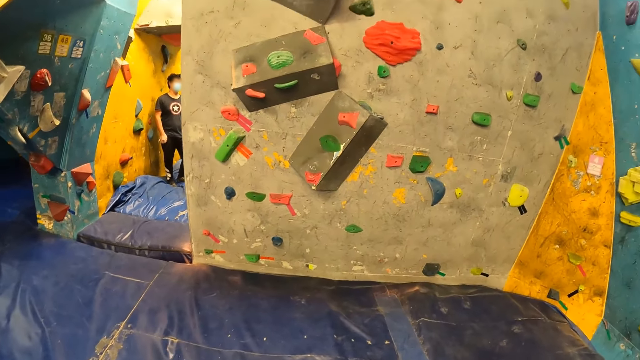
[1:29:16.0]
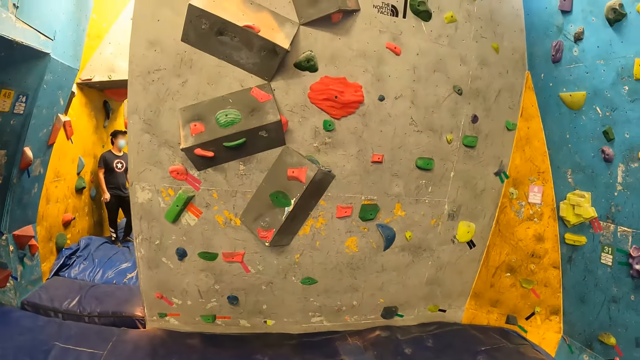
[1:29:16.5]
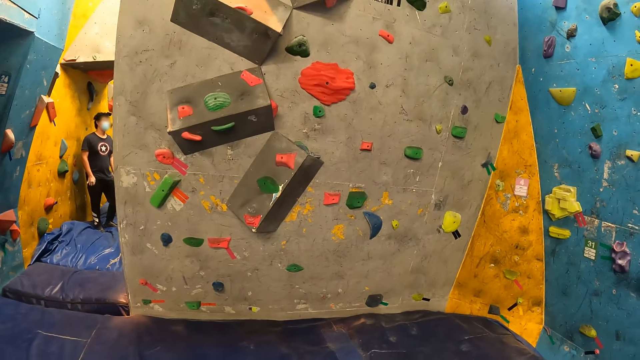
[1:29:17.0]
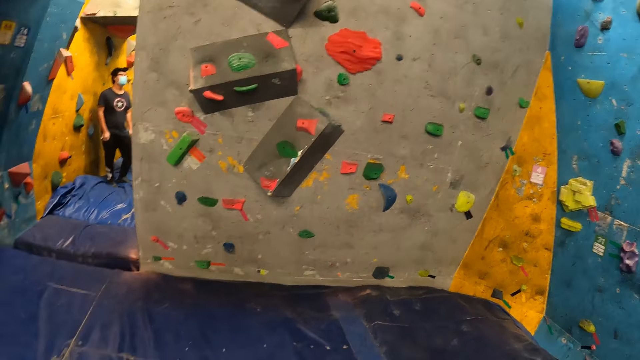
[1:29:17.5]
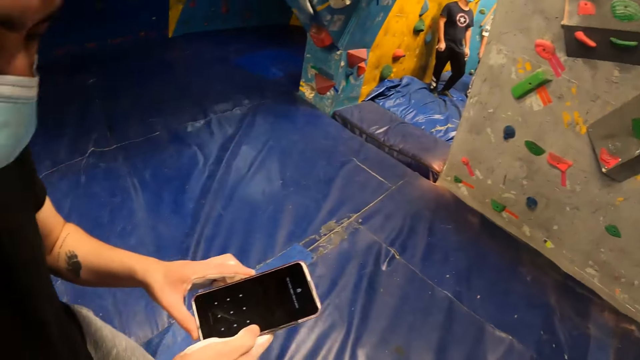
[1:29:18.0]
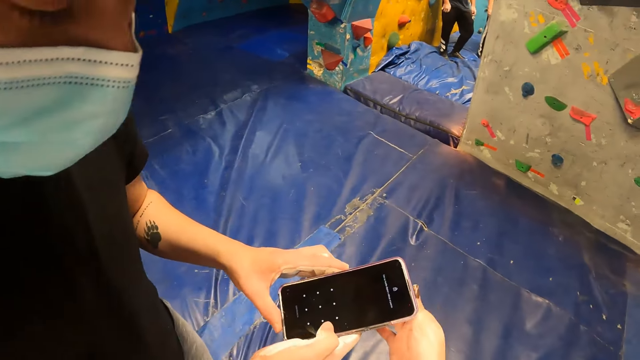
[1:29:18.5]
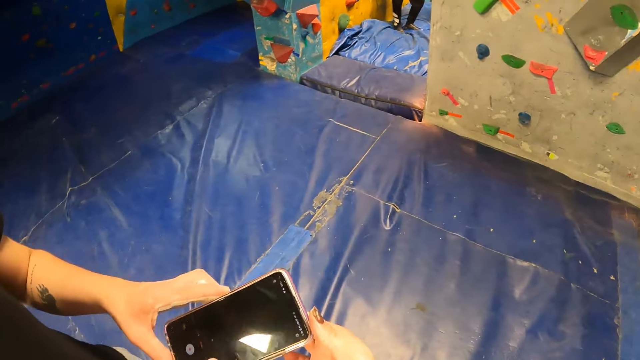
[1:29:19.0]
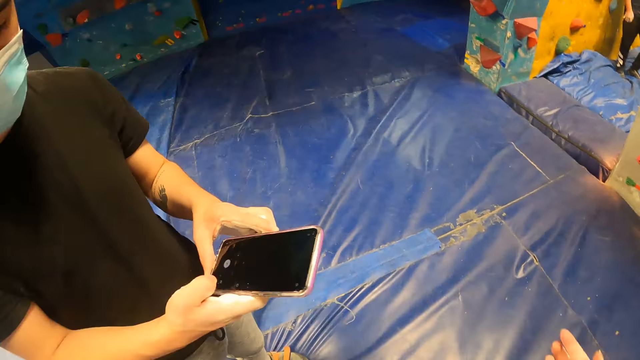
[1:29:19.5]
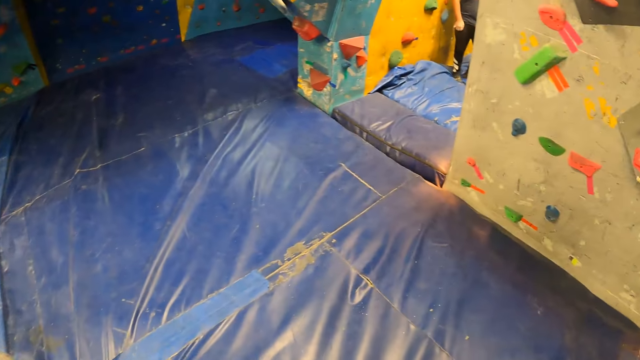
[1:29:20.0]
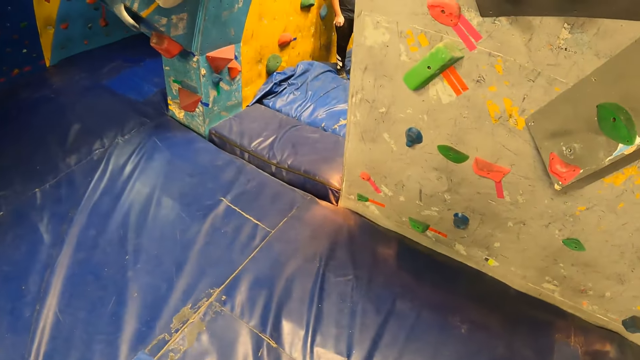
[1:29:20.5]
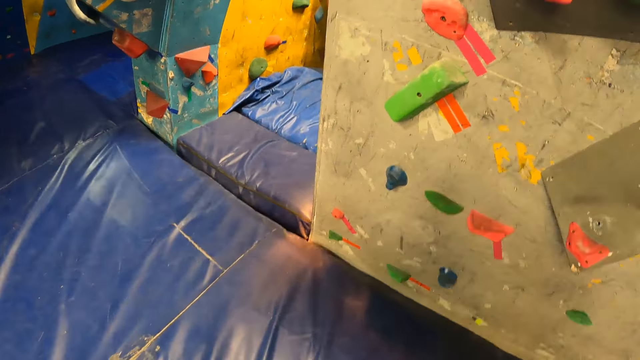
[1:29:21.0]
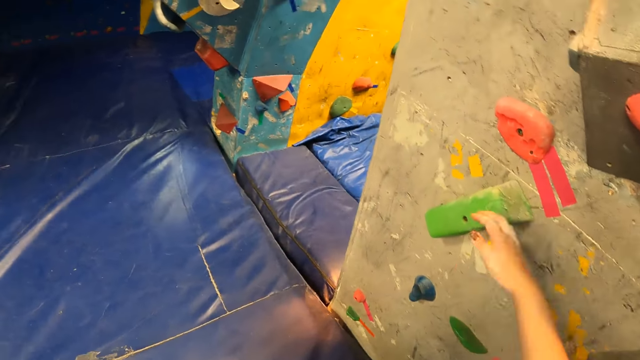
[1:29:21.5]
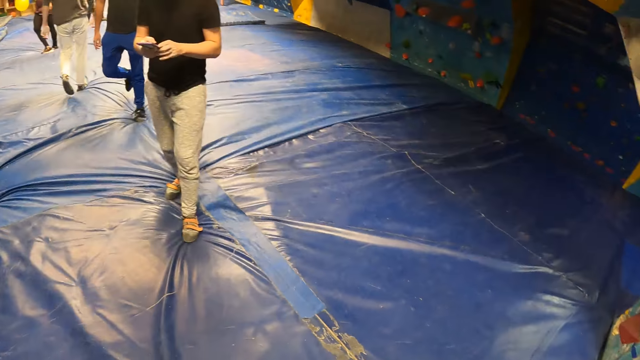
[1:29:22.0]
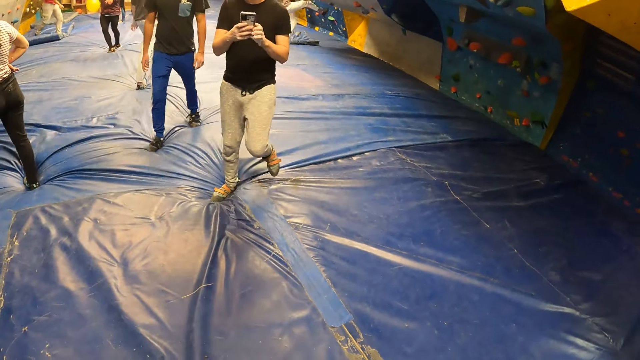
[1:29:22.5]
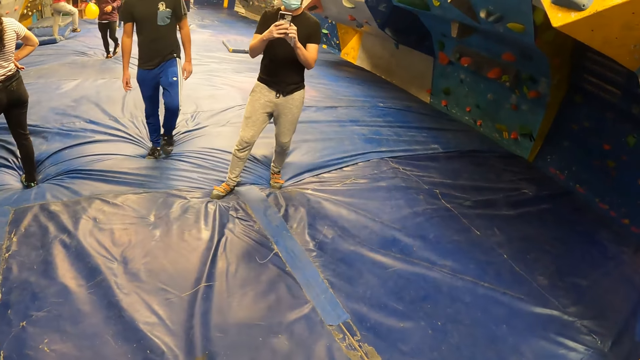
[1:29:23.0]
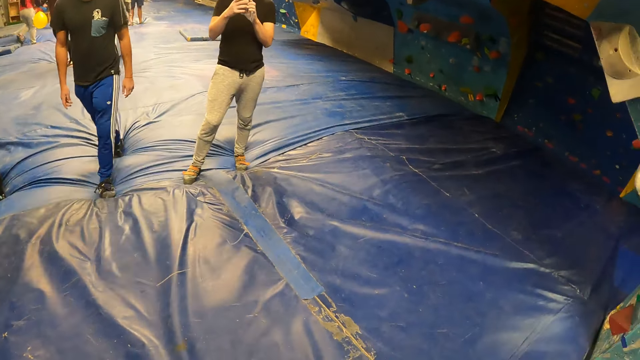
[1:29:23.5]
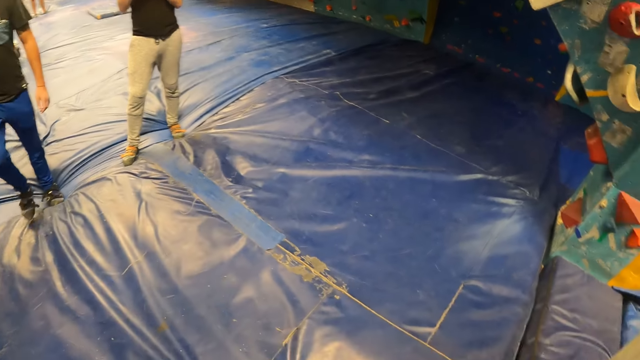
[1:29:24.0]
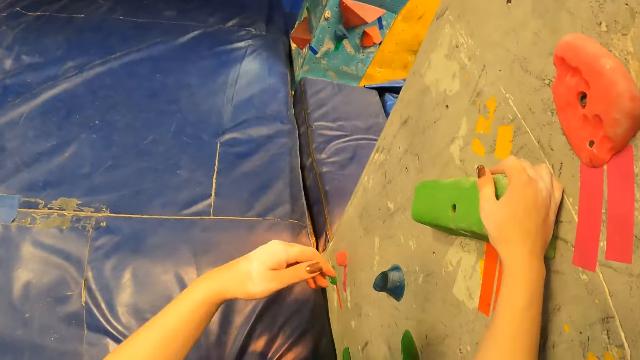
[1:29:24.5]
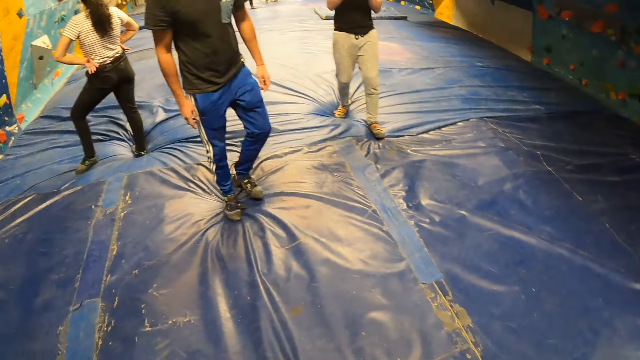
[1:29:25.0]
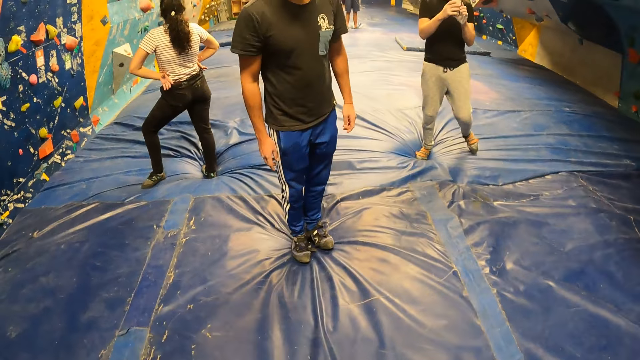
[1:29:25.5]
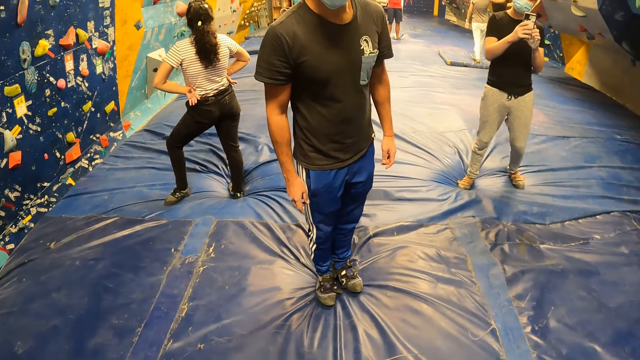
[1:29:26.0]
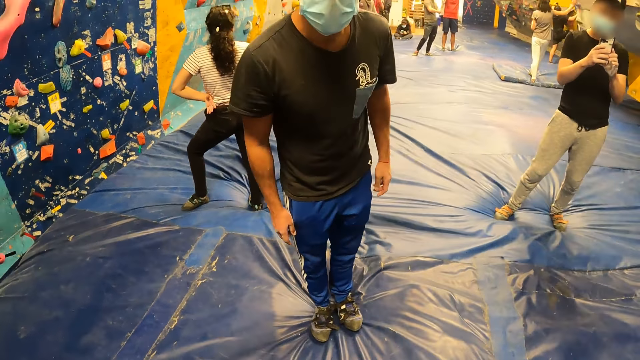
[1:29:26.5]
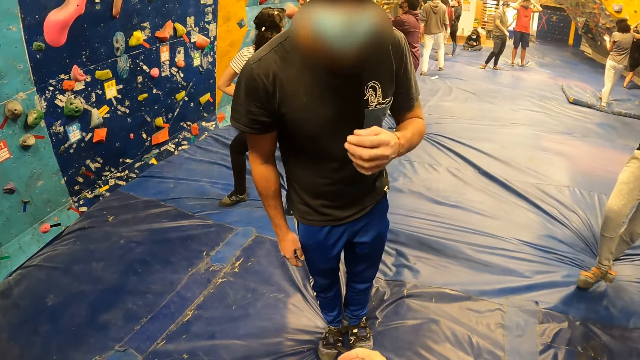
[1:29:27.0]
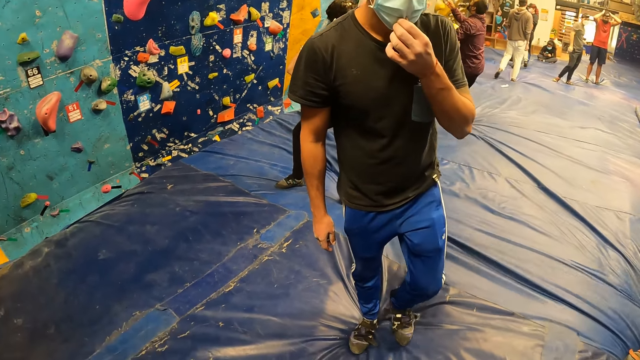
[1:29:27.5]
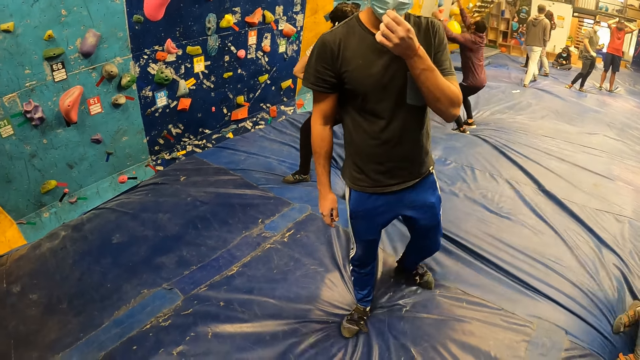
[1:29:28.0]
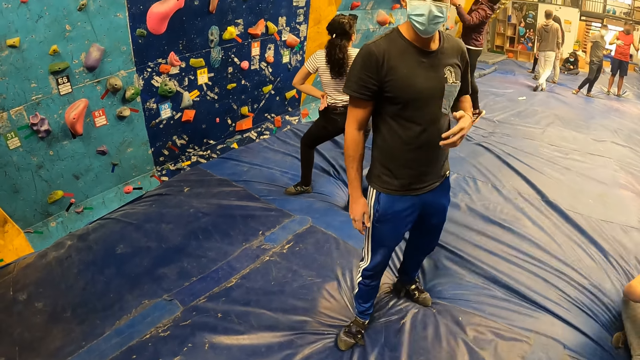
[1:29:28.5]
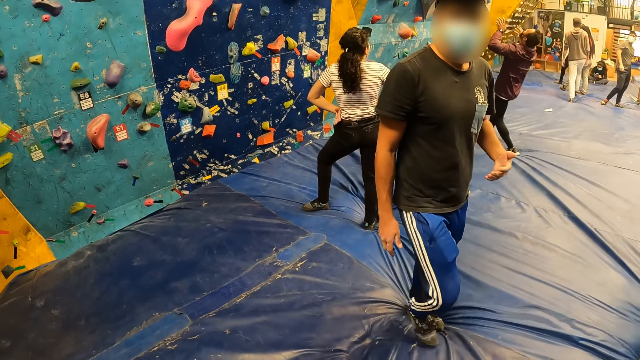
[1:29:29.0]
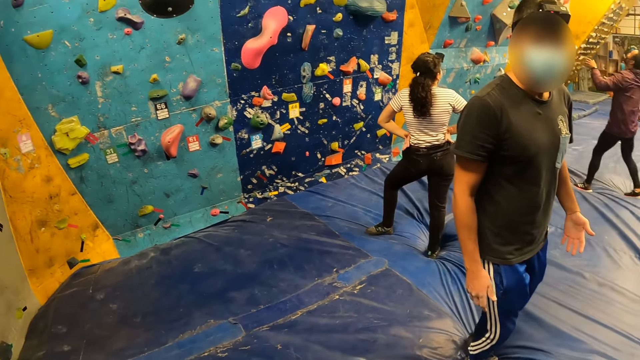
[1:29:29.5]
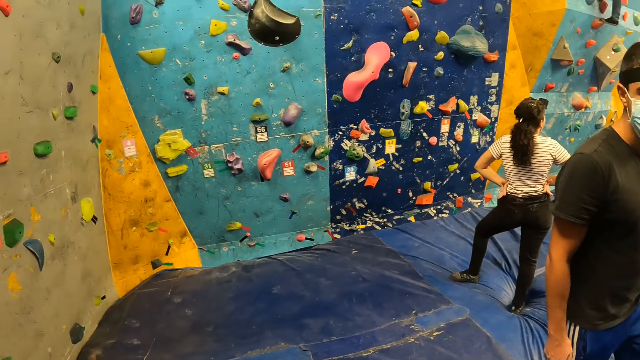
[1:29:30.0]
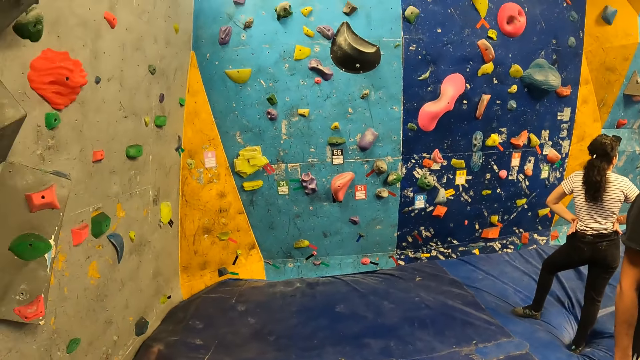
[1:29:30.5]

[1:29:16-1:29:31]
The man operates the phone with both hands. The camera wearer touches the phone with her right hand. A man holds the phone. The camera wearer moves around the room. The first man takes a picture of the camera wearer with the phone. The camera wearer touches the wall with both hands. She holds the climbing wall and looks around the room. Another man jumps up. Yet another man touches his face mask with his left hand.

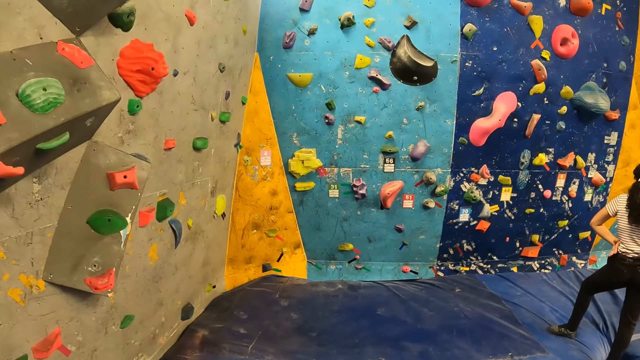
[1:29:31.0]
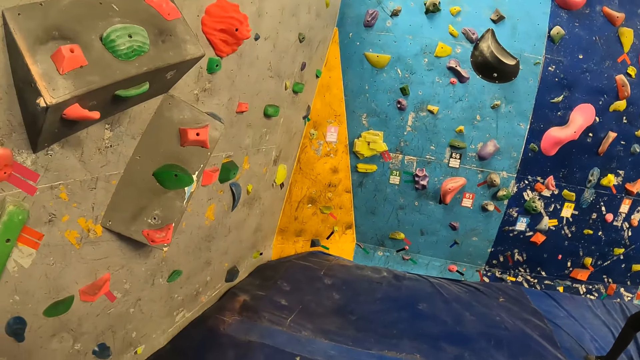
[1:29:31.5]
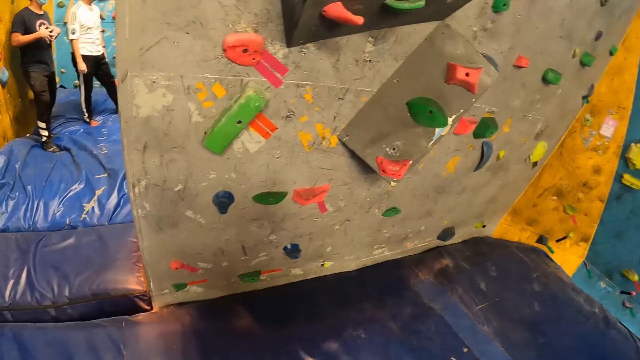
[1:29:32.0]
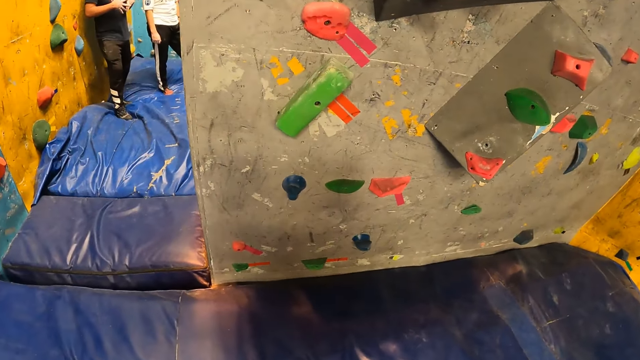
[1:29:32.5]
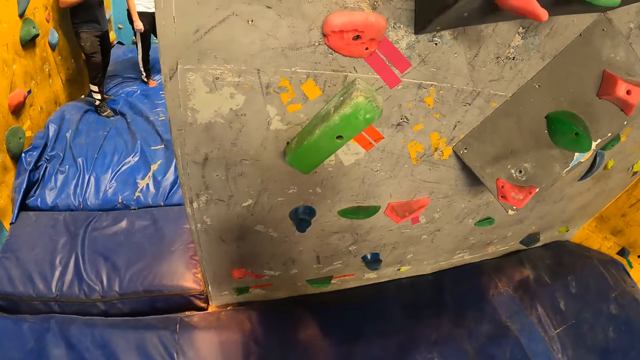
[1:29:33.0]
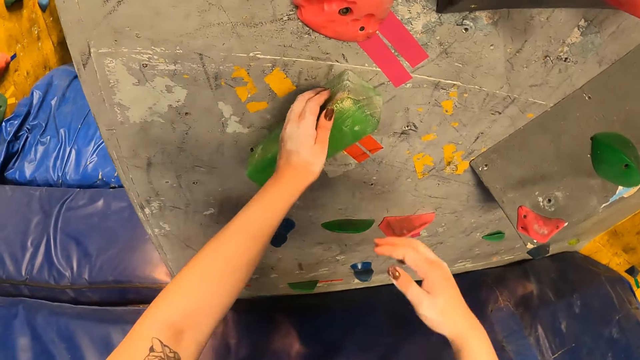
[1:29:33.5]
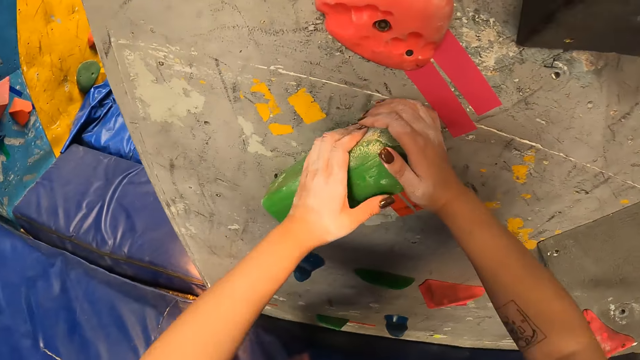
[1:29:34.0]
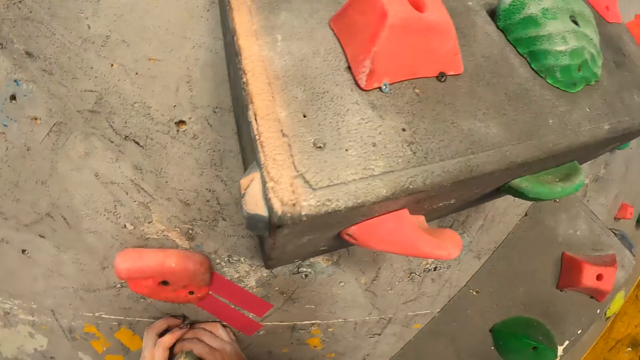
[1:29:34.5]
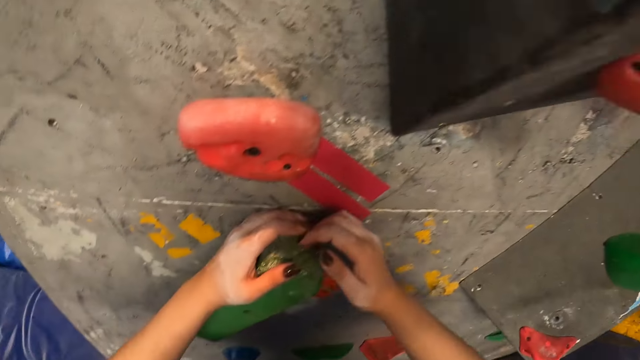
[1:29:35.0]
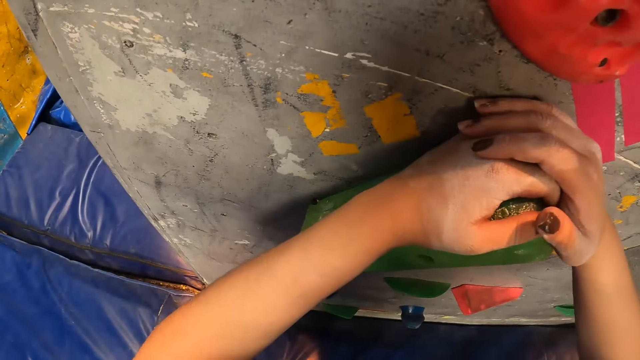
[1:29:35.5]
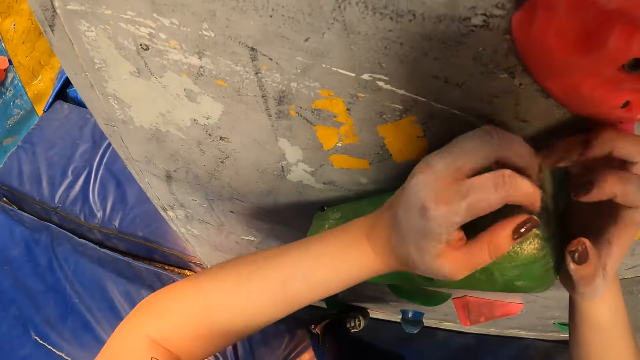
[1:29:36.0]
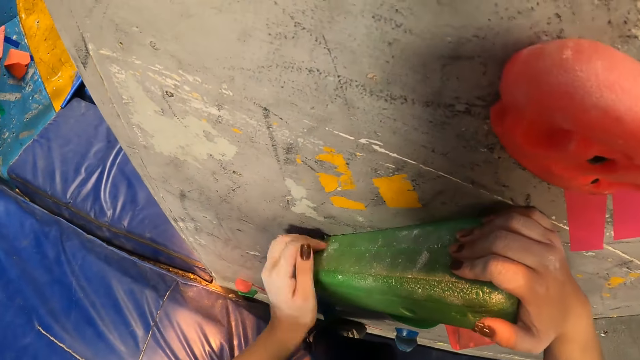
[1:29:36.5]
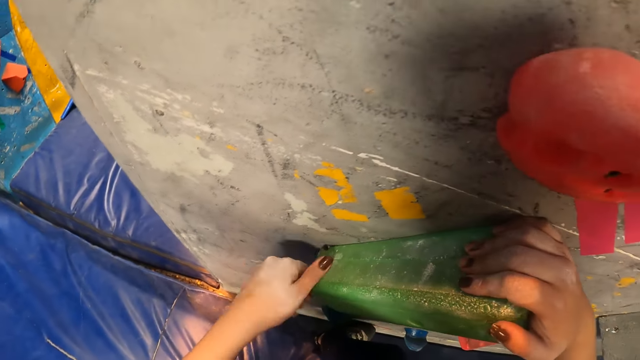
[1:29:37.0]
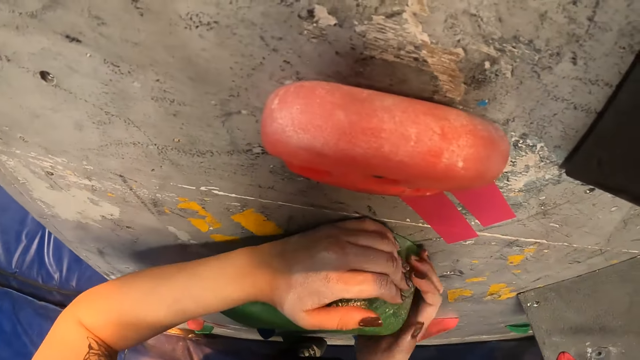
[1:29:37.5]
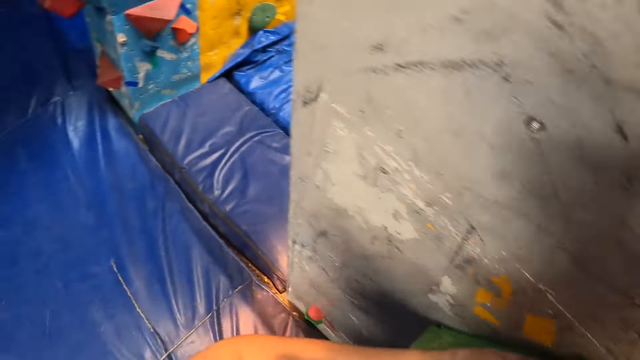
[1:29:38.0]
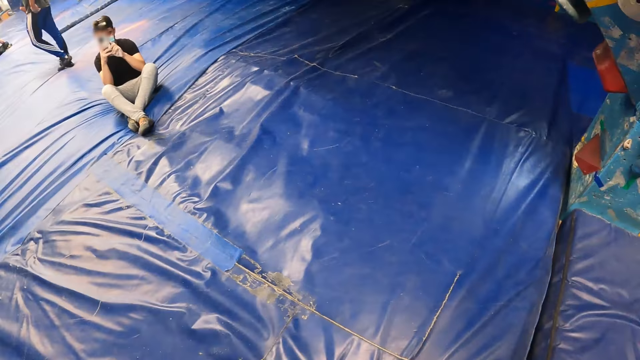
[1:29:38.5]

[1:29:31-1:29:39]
The camera wearer holds a climbing hold with both hands. They climb the climbing wall.
